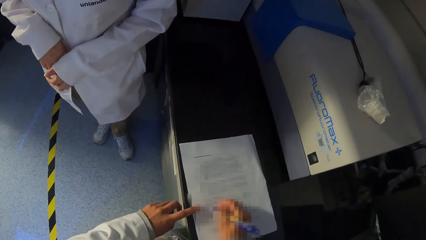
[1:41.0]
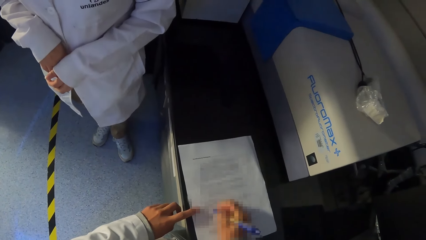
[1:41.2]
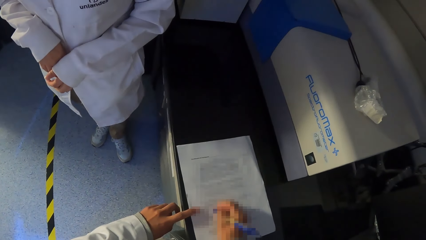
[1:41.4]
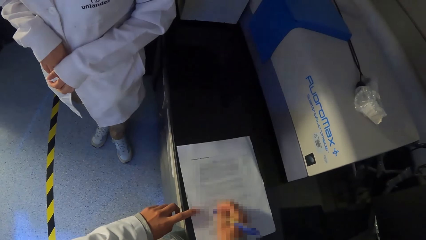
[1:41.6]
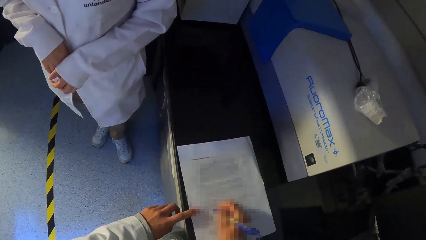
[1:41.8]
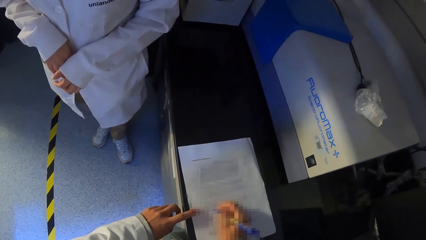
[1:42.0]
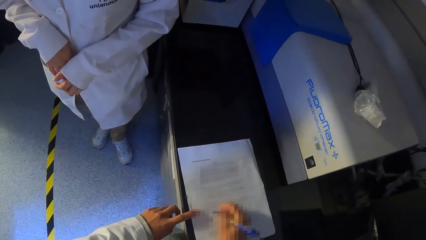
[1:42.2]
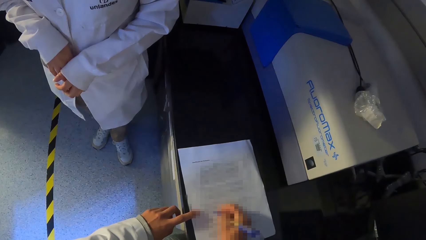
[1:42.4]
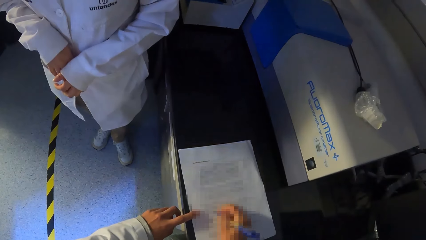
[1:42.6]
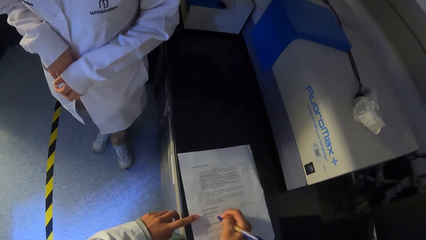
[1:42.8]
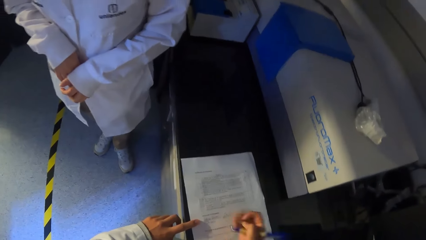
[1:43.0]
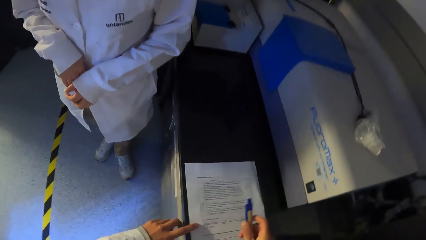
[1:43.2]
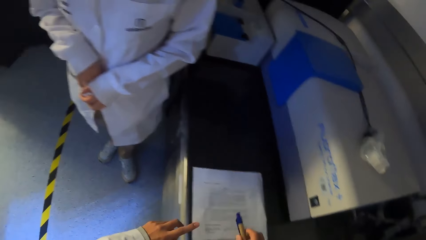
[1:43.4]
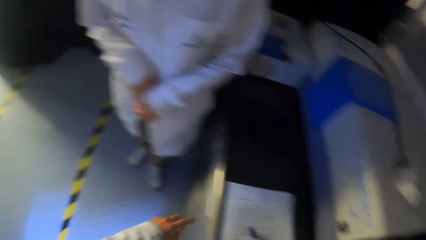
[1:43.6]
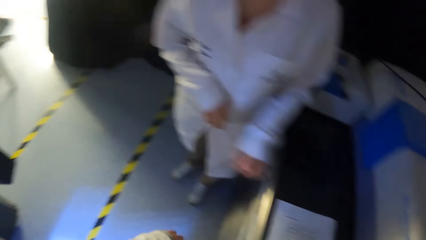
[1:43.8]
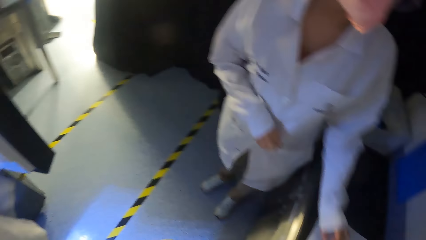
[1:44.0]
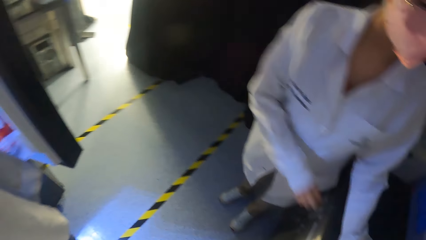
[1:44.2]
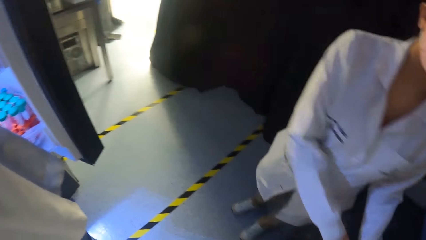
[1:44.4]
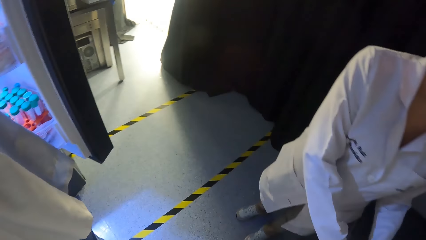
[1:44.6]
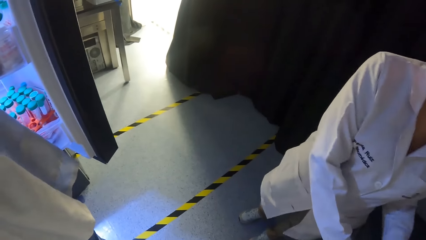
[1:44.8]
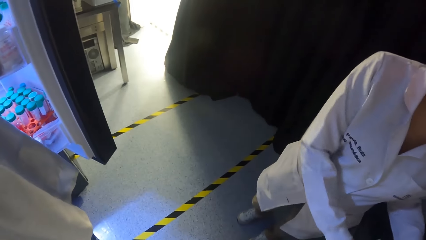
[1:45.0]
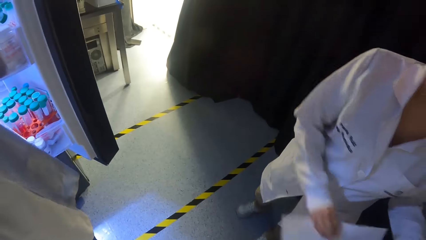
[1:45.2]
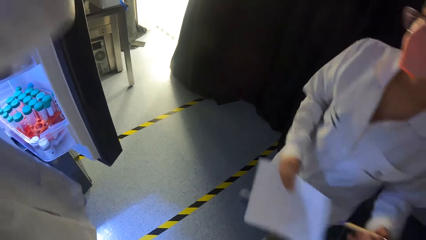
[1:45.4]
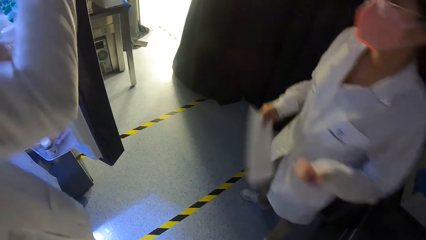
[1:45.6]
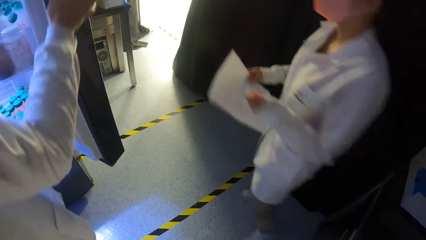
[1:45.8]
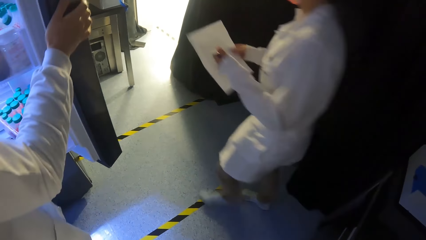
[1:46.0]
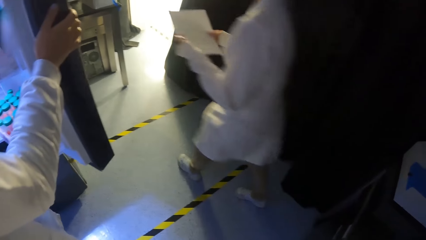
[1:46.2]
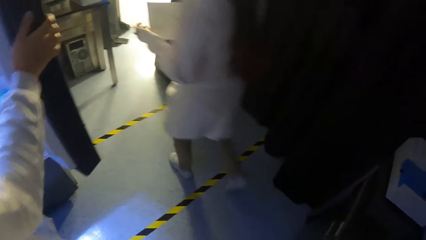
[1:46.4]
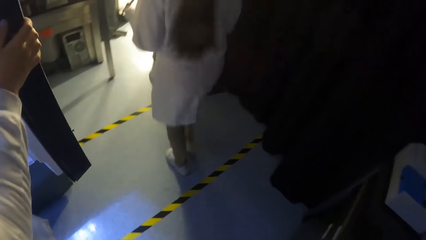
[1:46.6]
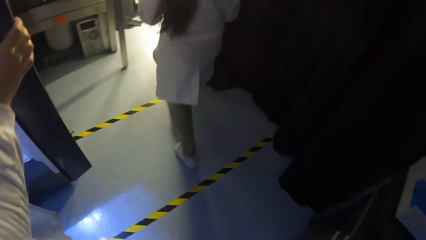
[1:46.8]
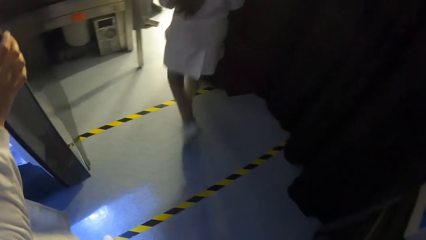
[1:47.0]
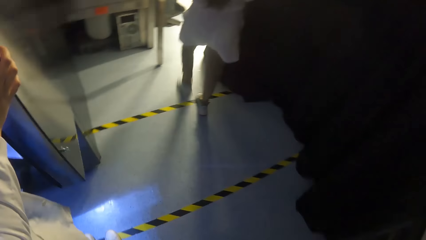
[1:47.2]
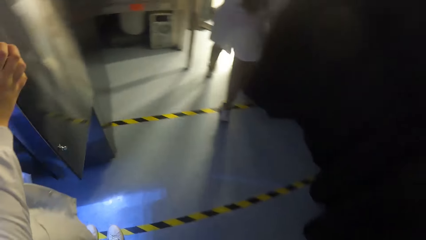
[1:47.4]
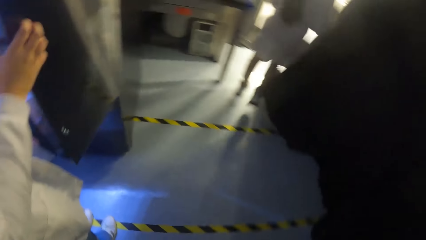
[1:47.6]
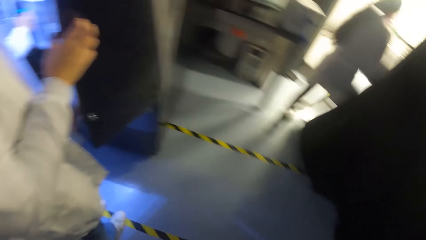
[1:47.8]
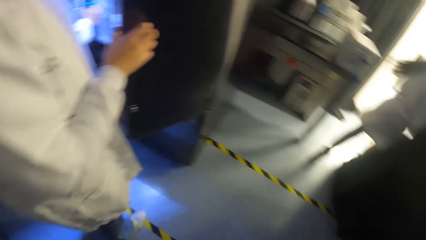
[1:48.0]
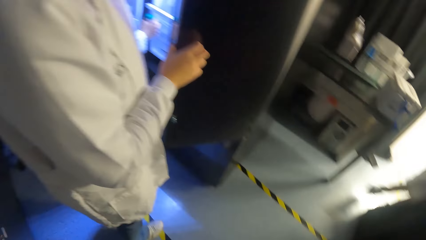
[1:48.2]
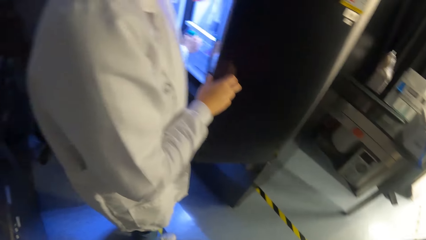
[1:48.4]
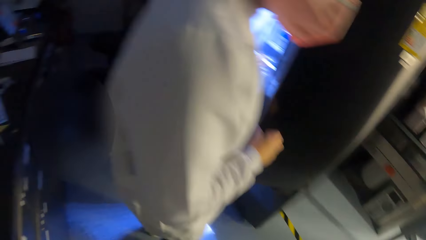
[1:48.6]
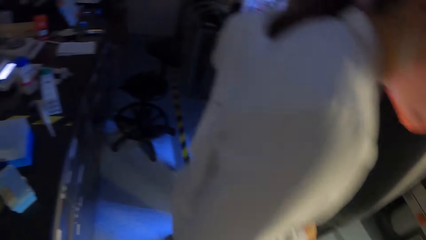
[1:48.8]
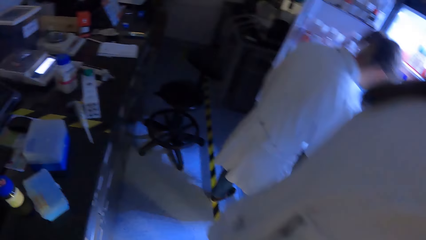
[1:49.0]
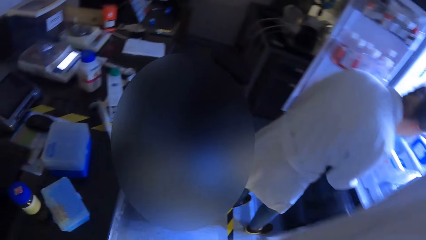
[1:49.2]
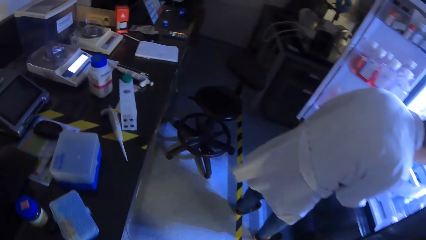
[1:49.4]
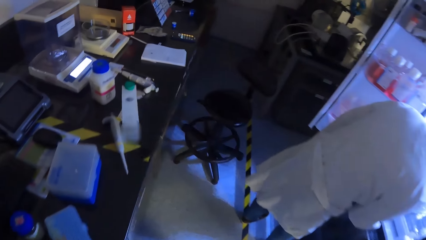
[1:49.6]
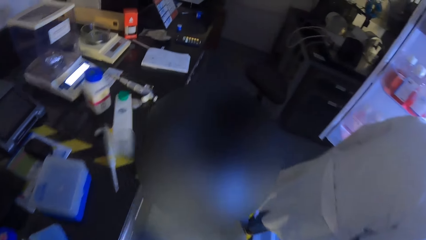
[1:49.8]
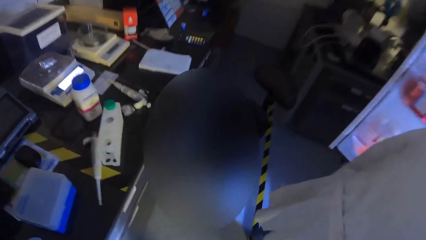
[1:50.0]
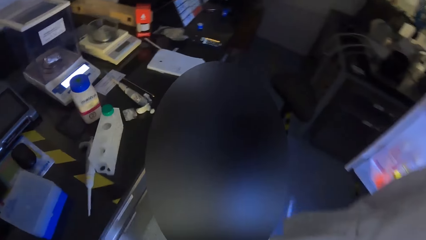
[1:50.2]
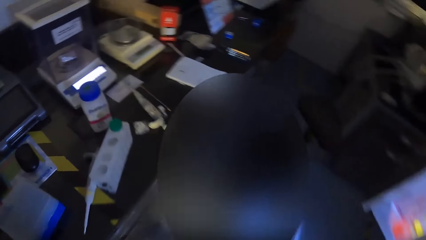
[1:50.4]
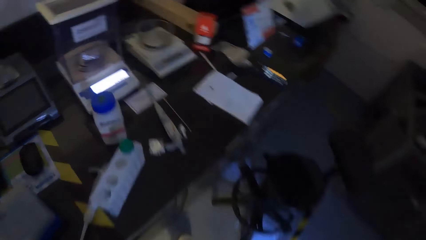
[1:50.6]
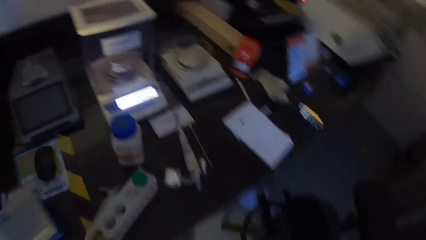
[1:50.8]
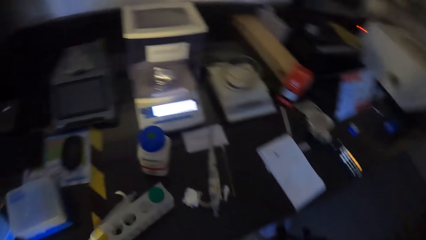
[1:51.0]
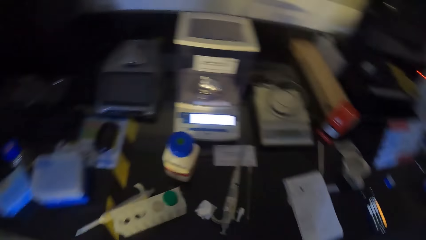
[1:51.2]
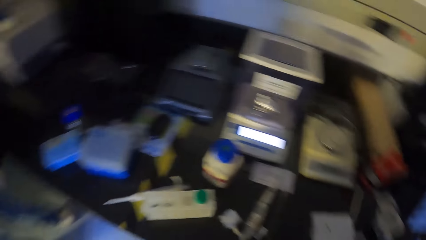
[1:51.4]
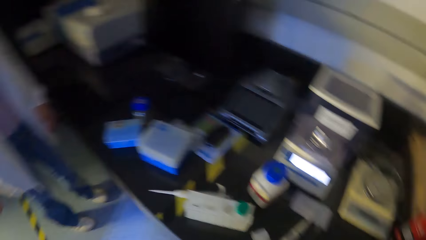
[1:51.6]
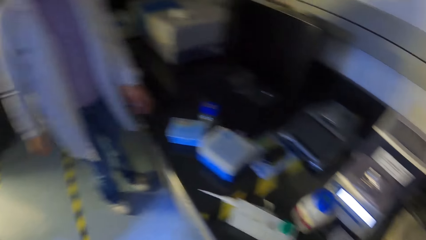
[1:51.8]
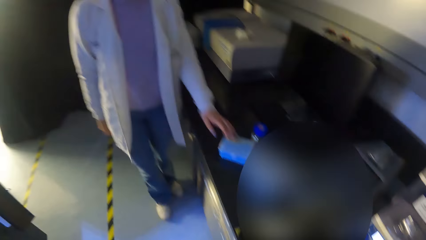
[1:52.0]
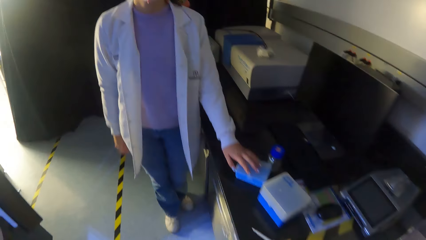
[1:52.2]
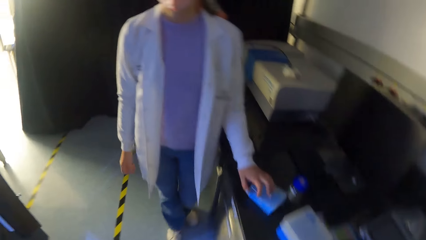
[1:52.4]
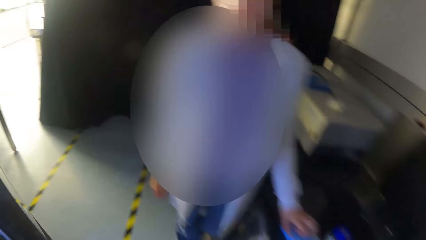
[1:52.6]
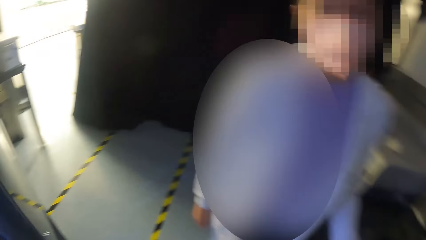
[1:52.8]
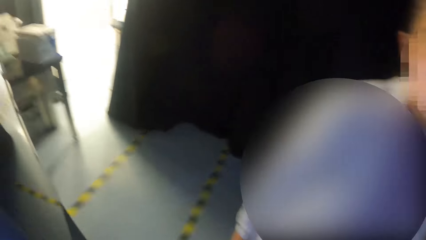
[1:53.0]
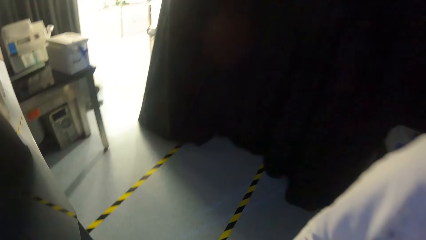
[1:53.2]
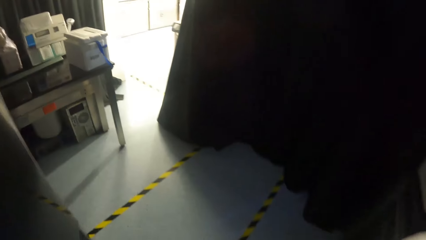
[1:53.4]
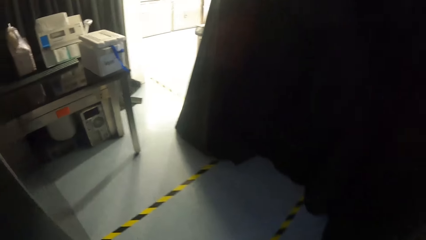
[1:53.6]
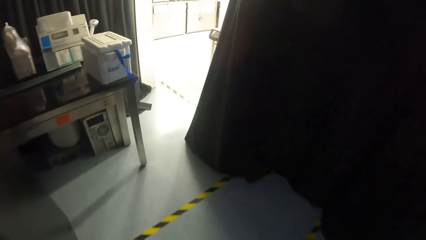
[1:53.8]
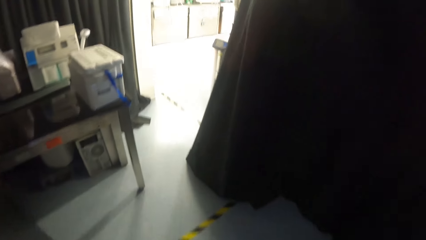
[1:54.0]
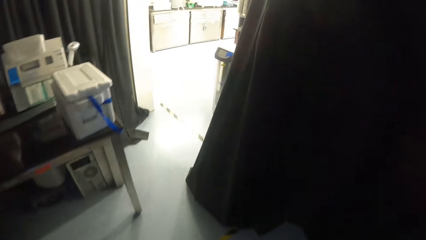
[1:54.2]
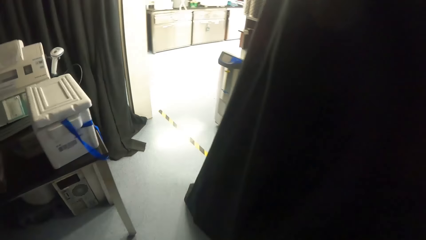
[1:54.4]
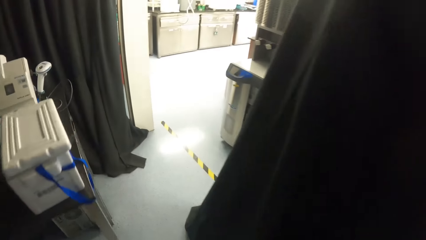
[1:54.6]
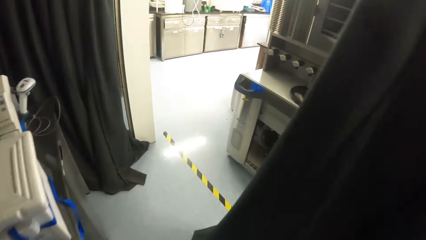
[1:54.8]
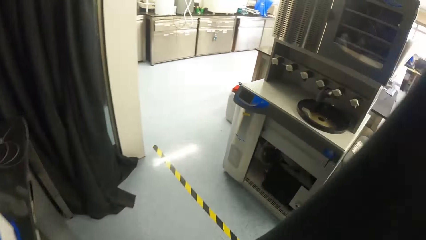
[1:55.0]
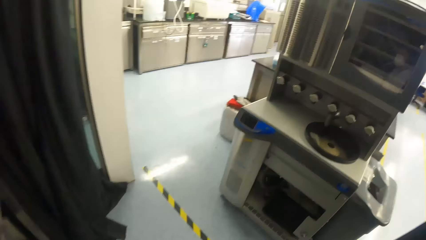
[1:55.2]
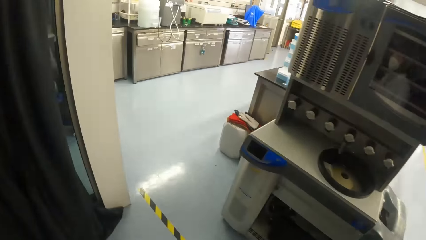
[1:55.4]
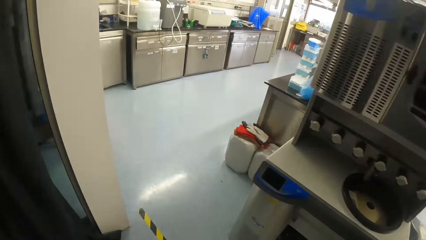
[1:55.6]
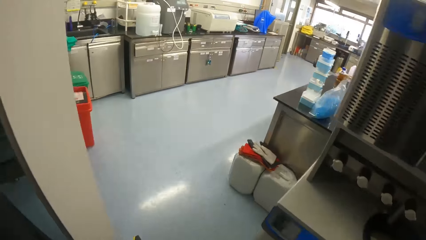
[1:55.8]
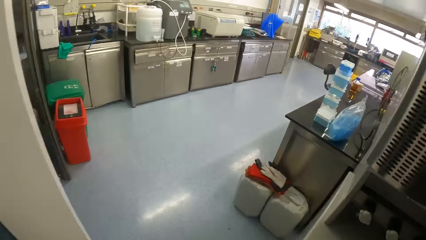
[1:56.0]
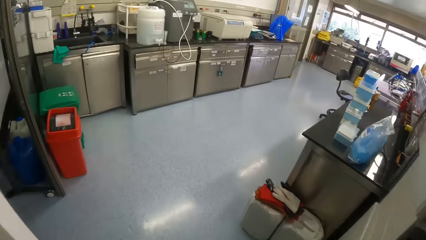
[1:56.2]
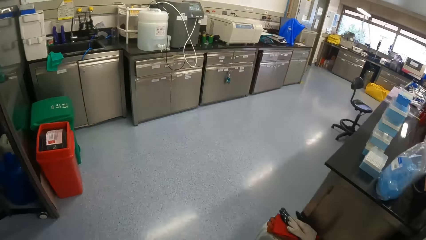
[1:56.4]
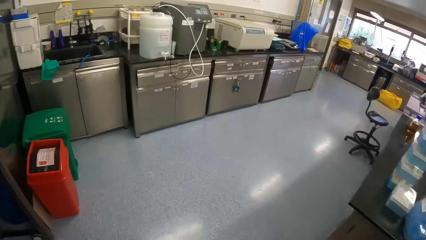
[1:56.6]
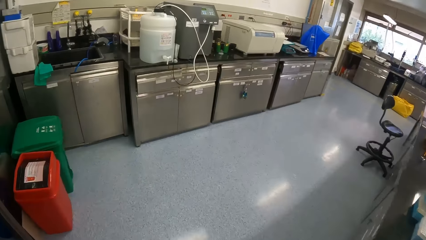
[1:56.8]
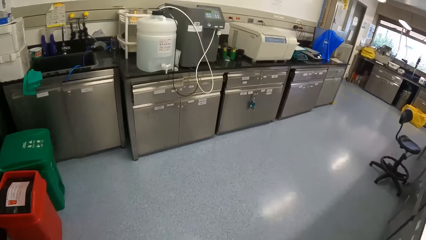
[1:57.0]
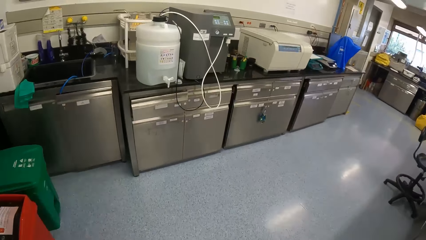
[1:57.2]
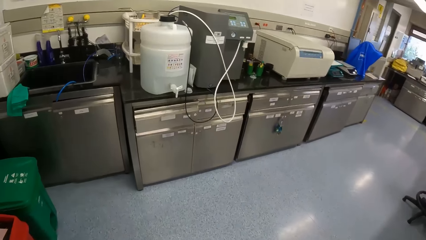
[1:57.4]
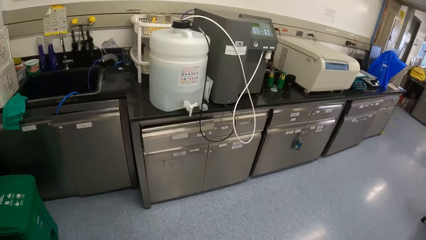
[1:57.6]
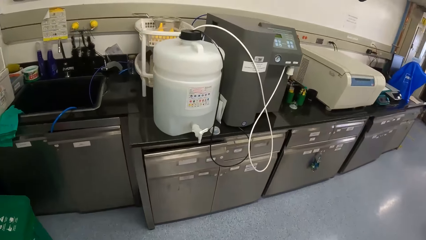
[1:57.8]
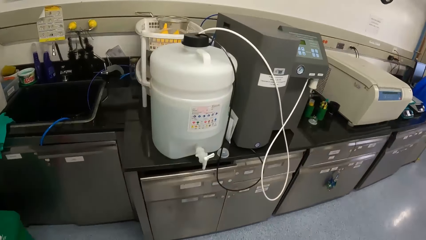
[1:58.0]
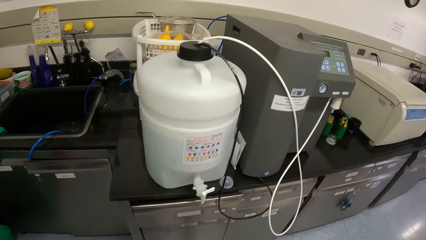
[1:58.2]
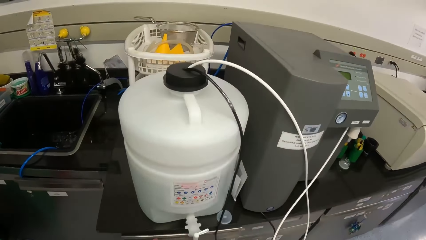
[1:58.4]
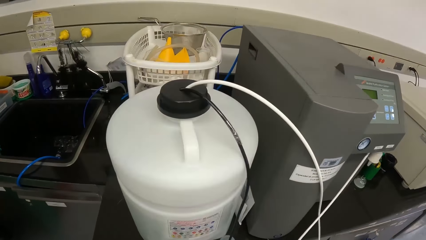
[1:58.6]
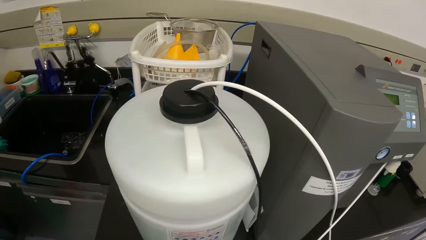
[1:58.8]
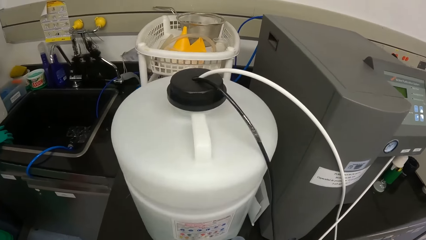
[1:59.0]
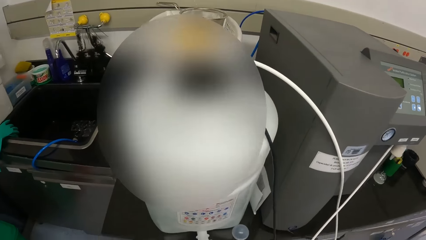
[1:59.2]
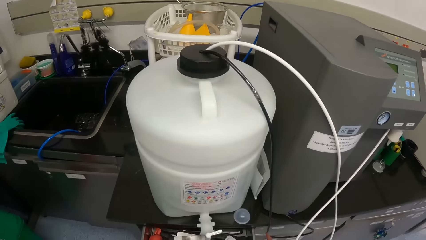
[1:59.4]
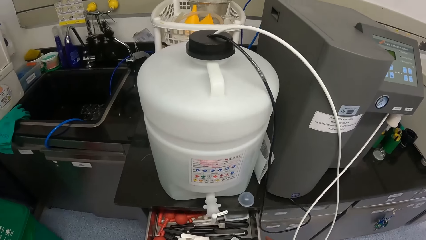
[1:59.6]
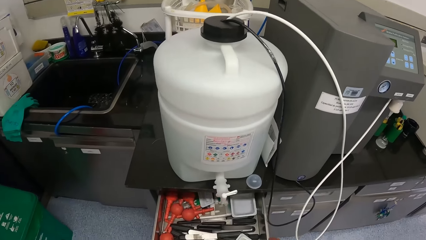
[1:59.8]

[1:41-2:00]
The camera wearer places the pen on the paper on the table with her right hand. She looks around. The woman holds the paper with her right hand and holds the pen with her left hand. Another woman holds a fridge door open with her right hand. The first woman picks up the sheet of paper and the pen. The first woman walks out of the laboratory. The other woman moves. The other woman looks into the fridge. The camera wearer walks. The other woman places her left hand on some papers on the table. A man looks at the camera wearer. The camera wearer walks out of the laboratory. She walks into a laboratory.
